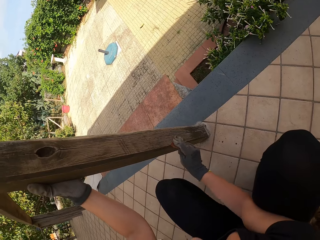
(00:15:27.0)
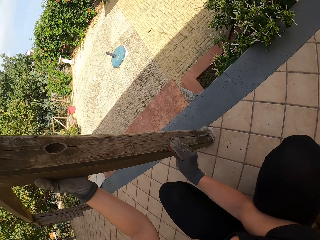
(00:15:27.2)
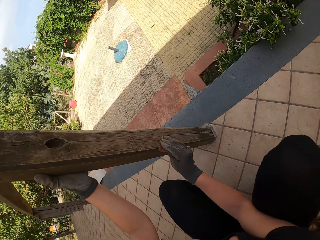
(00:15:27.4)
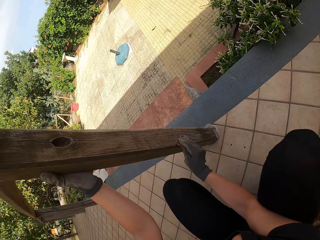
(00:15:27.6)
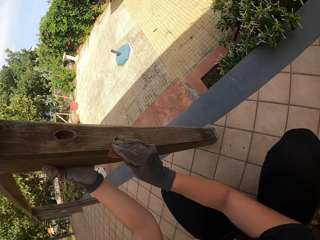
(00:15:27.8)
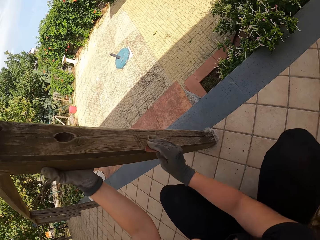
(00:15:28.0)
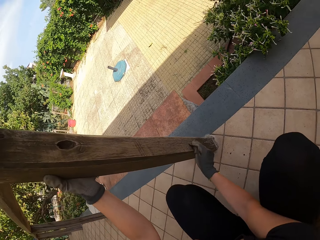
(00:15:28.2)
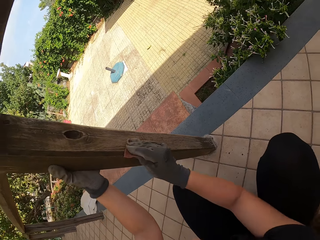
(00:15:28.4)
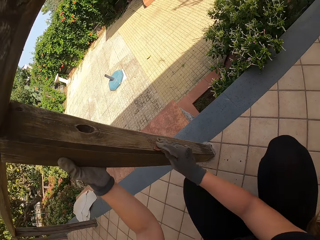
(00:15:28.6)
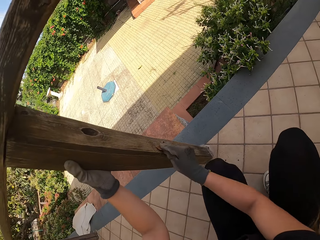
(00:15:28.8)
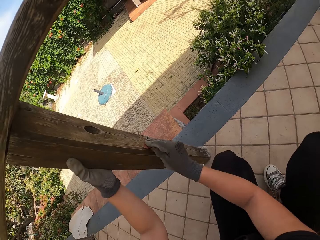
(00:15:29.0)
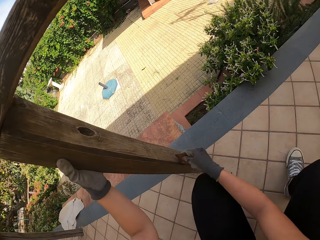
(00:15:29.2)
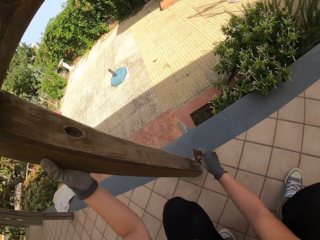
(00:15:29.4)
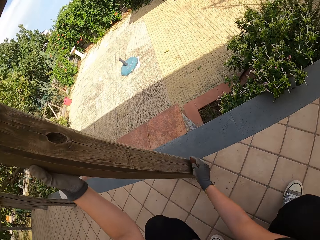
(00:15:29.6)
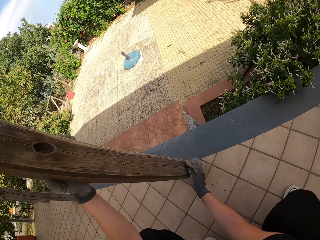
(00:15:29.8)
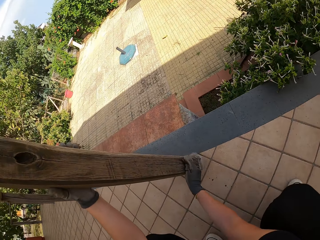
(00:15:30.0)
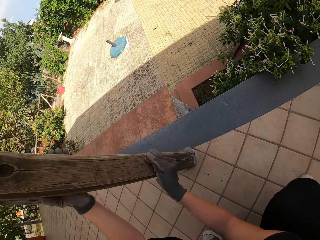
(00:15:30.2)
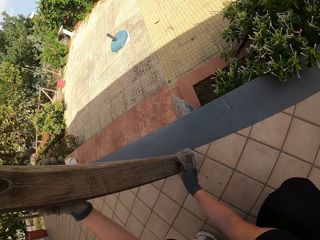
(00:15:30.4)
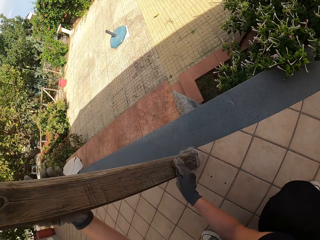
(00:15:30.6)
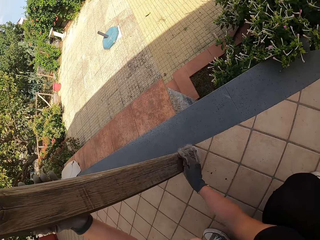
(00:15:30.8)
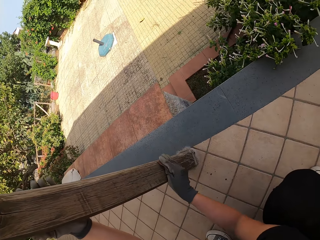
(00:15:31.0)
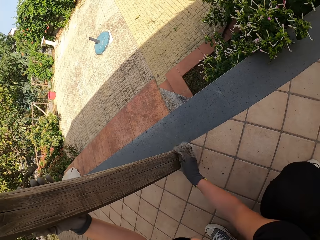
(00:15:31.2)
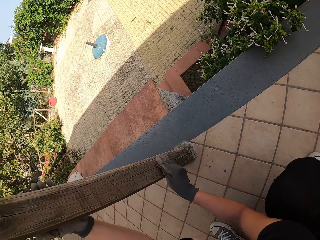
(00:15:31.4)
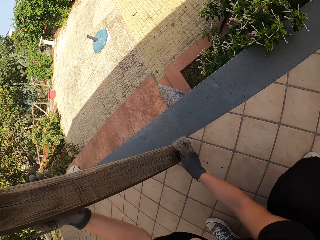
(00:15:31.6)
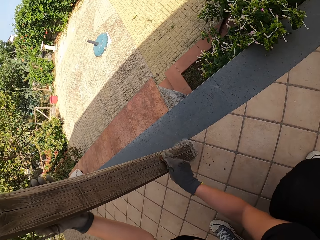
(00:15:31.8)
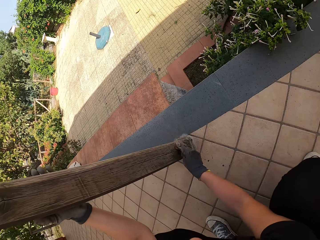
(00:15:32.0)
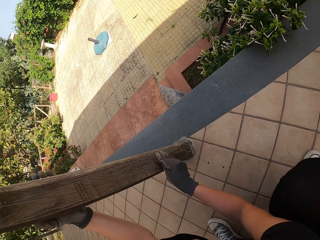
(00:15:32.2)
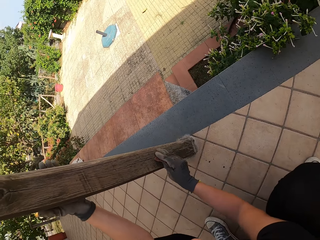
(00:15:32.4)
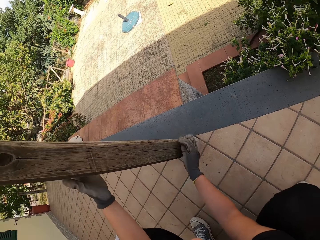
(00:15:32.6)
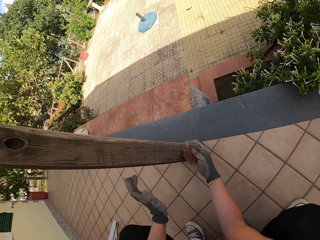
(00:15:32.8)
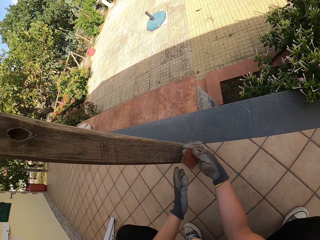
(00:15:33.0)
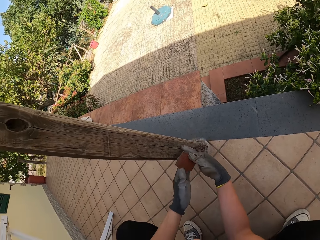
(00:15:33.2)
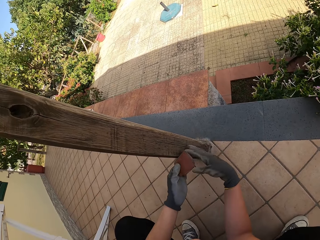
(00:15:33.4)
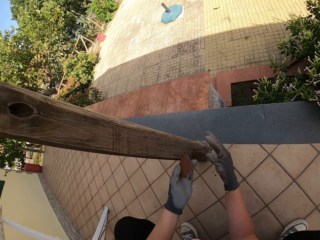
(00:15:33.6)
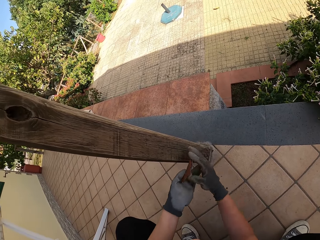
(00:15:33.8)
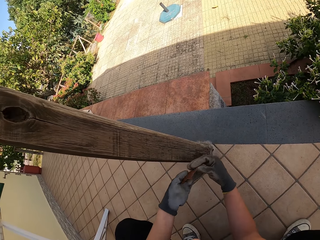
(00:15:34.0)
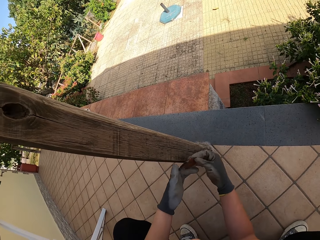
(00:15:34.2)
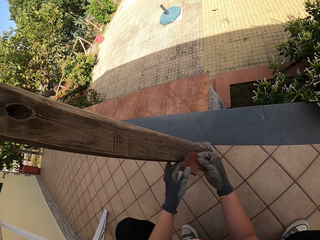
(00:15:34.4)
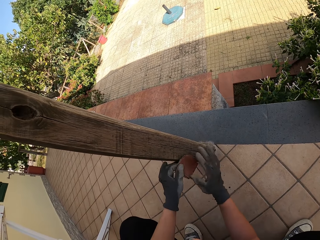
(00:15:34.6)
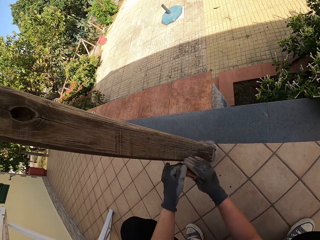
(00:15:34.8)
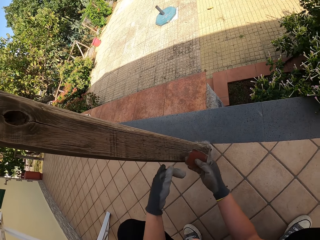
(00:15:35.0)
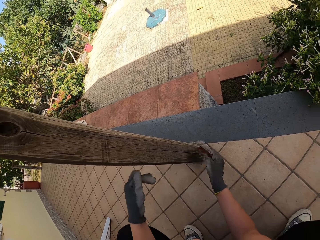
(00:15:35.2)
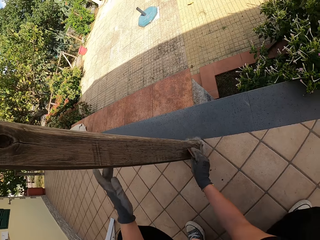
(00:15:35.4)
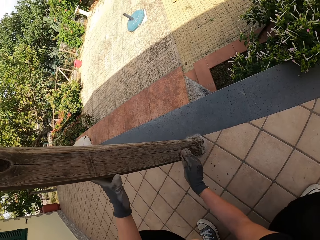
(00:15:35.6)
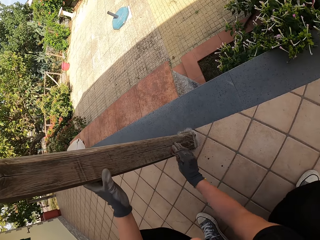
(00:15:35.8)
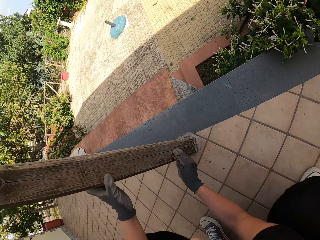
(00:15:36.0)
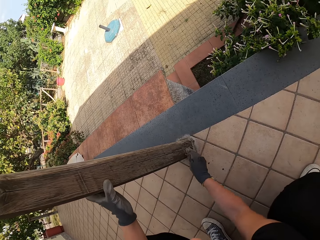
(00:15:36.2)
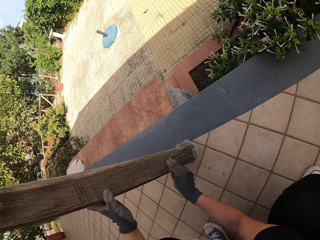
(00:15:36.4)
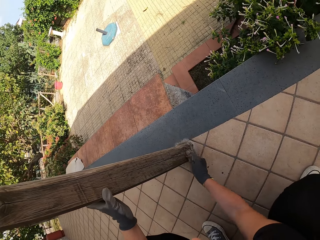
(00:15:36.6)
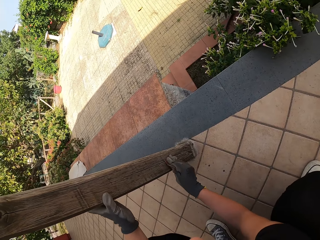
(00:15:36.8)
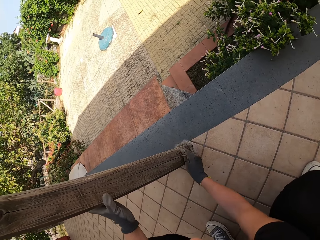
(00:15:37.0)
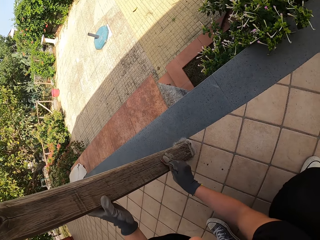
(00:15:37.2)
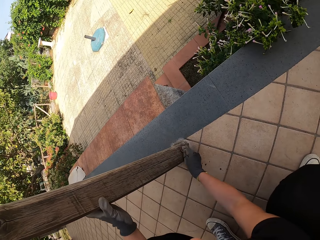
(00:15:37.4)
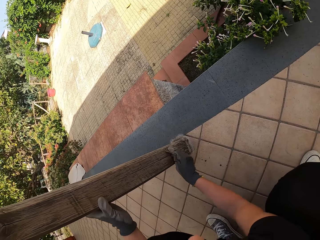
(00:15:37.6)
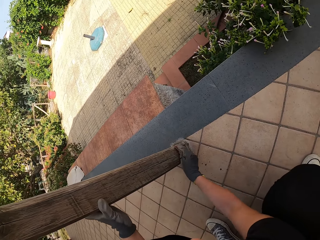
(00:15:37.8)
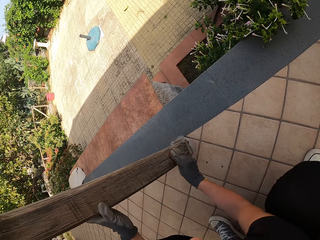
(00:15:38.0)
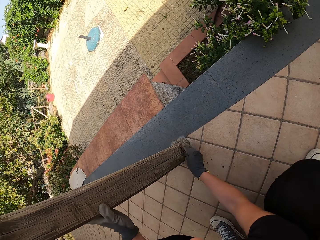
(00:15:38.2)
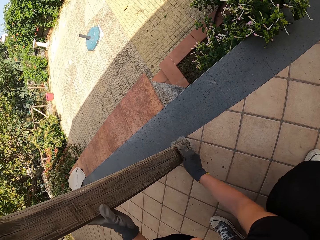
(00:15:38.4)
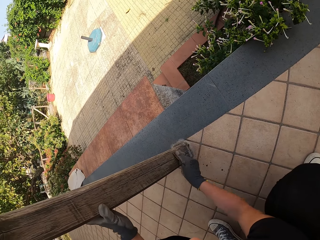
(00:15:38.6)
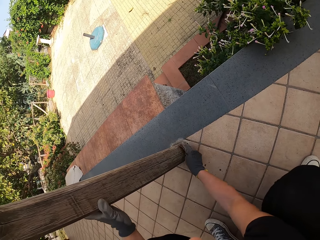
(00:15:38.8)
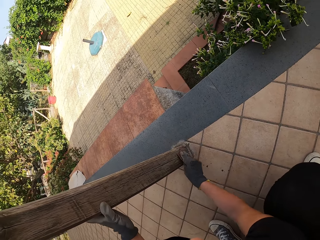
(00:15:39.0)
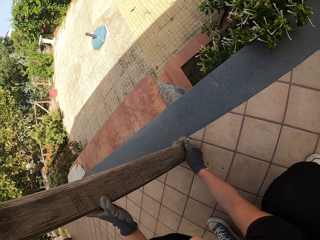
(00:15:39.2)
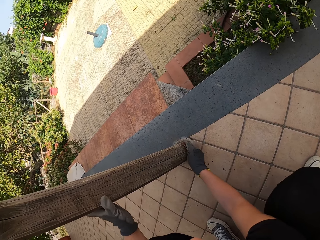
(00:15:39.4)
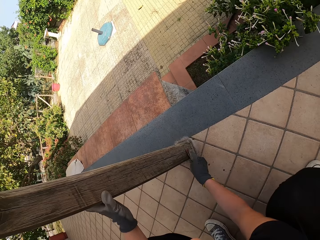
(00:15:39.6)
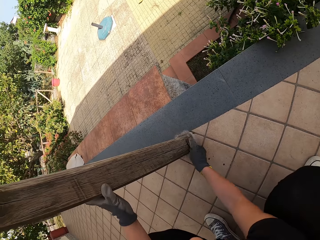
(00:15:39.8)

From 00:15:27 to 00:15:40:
The camera wearer stops scrubbing the wood. She adjusts her position. She scrubs the wood. She stops scrubbing the balcony. She changes the position of the sandpaper. She holds the balcony with her left hand. She scrubs the balcony with the sandpaper with her right hand.

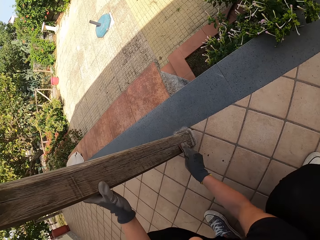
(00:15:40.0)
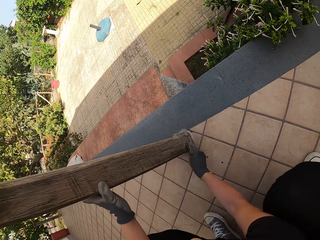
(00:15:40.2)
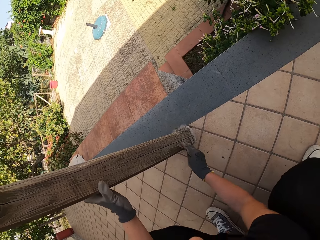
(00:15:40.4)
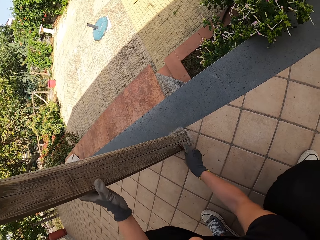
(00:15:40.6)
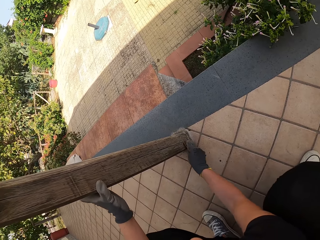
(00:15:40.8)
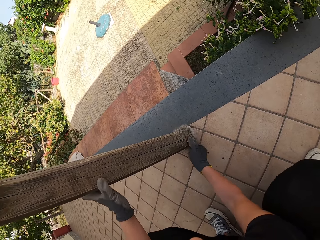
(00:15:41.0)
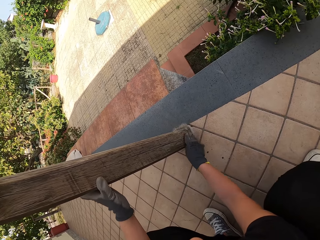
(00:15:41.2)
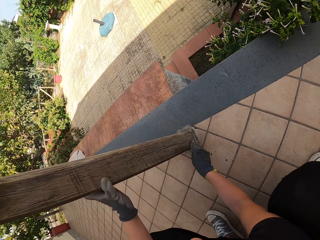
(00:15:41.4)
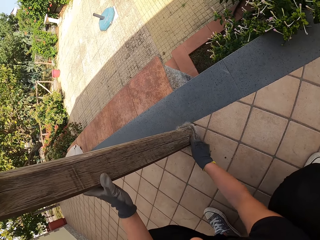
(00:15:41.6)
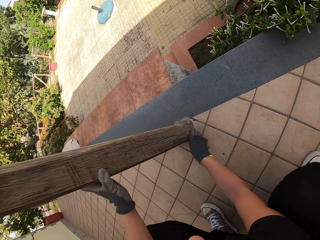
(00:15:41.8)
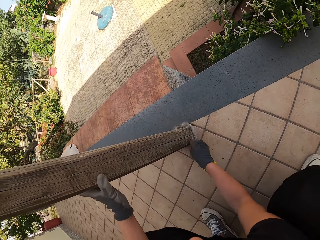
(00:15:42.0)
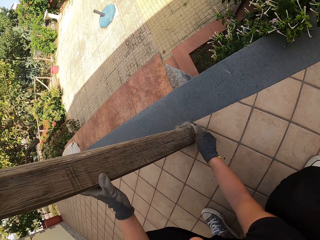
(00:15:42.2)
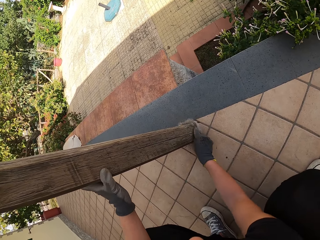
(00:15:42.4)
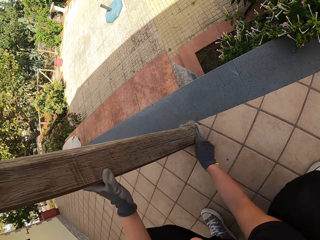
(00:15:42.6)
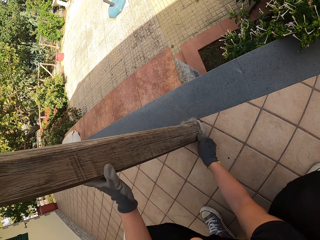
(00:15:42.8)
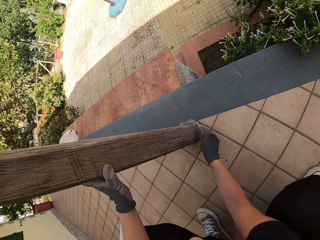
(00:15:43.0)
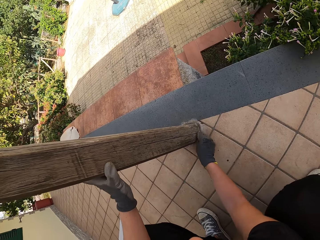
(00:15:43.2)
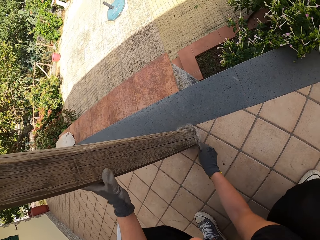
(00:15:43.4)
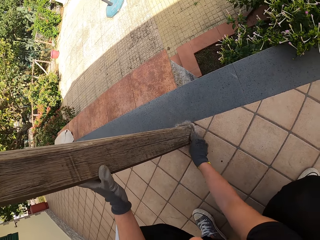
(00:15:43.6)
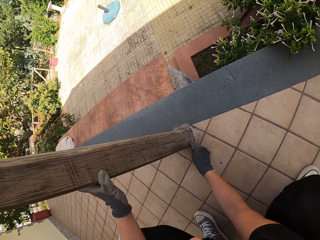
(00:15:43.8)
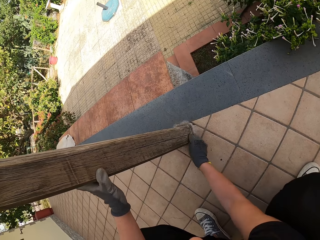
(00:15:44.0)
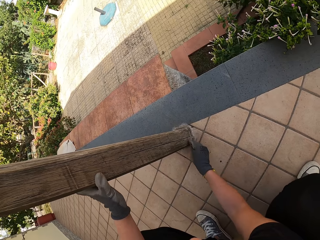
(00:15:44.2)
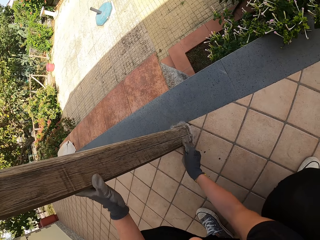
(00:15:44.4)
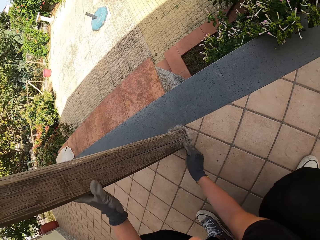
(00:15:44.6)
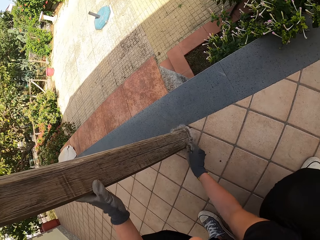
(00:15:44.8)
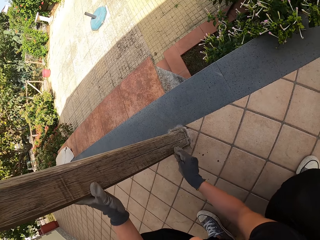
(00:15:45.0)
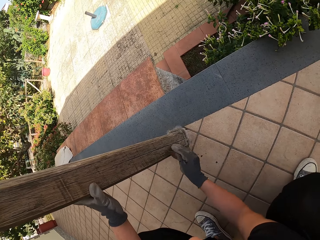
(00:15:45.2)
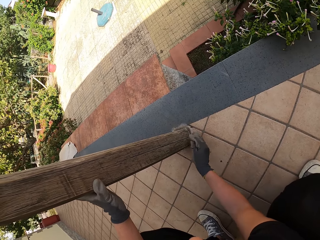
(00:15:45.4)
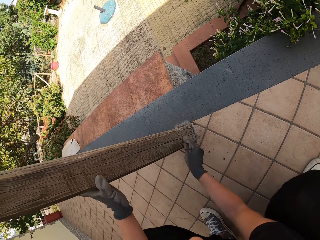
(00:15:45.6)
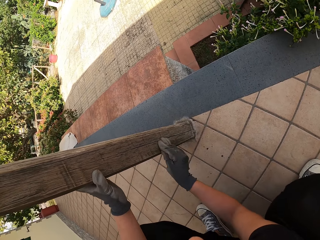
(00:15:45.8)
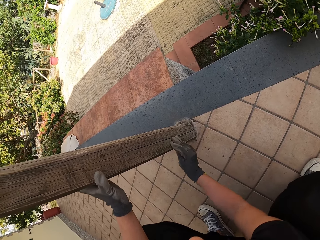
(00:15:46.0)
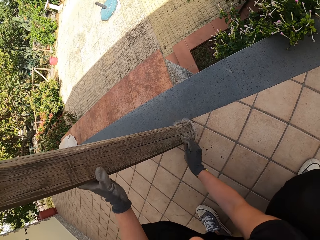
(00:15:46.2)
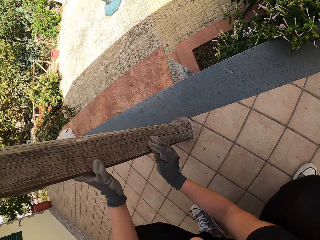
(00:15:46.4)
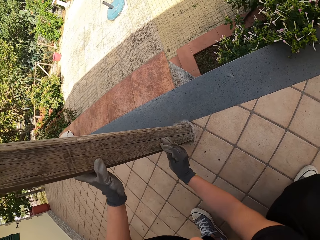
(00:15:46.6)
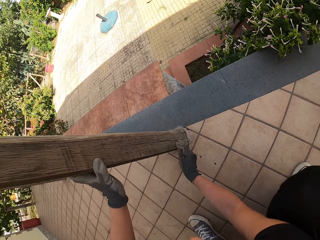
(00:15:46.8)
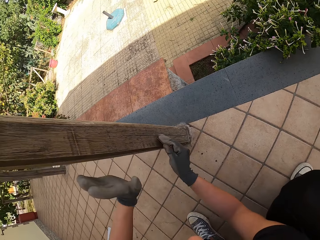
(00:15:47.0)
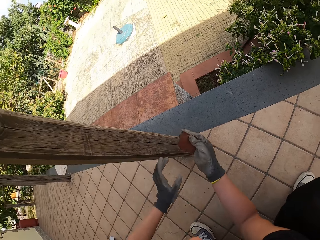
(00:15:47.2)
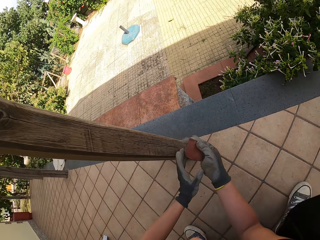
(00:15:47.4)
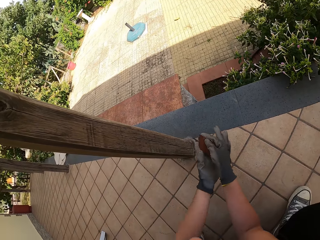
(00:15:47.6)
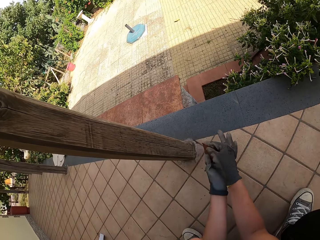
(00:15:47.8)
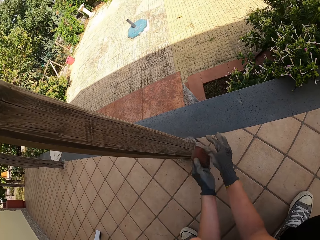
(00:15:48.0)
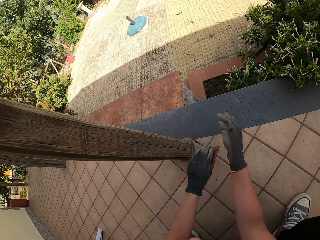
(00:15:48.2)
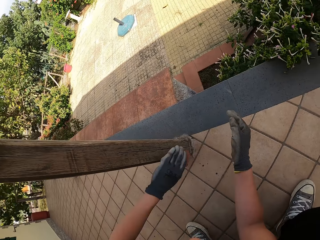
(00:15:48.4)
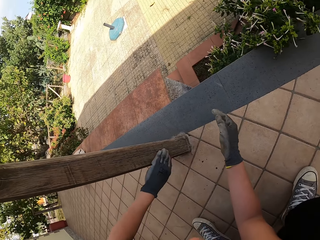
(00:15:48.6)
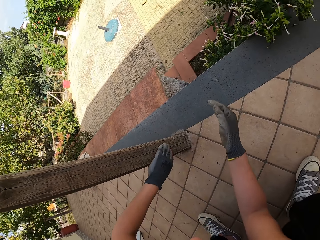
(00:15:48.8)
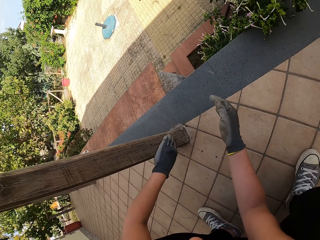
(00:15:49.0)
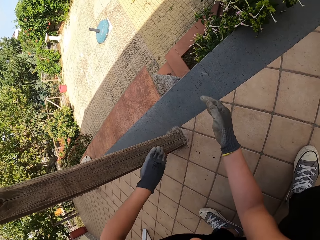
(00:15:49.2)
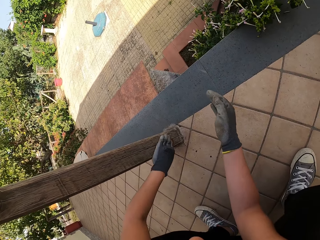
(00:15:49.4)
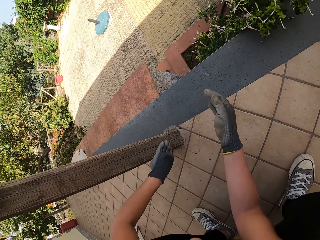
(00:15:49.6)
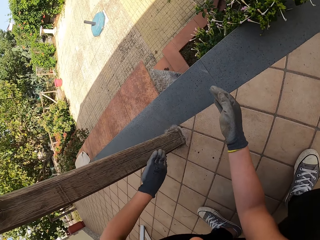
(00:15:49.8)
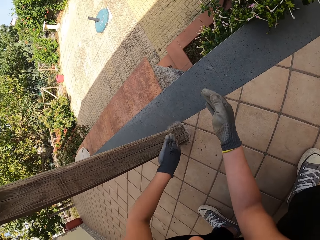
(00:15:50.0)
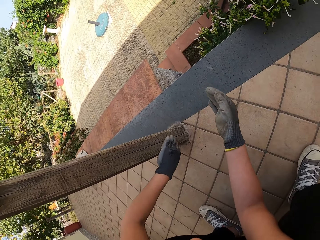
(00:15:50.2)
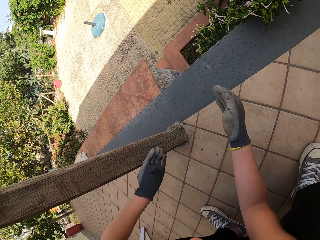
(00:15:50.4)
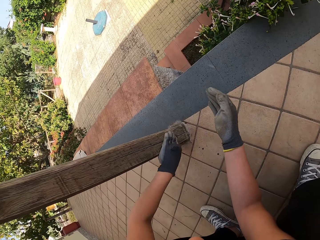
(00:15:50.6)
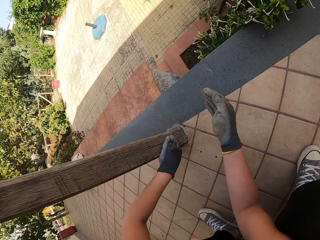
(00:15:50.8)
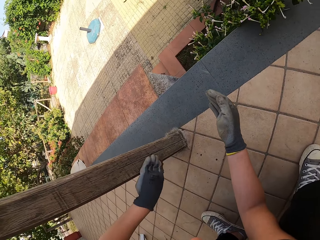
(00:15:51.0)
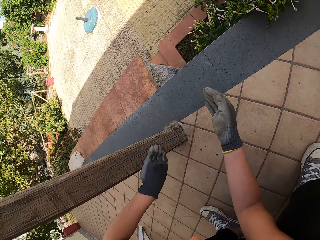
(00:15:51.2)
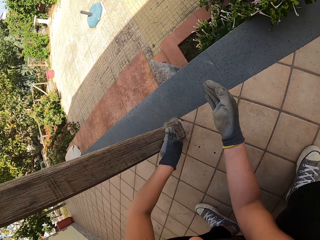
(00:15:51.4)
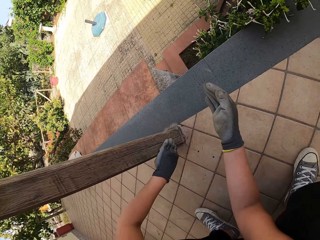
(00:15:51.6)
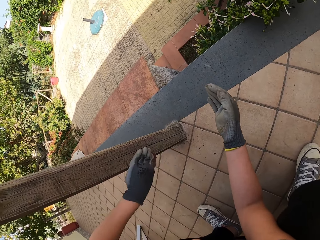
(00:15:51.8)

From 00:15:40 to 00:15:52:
The camera wearer removes her left hand from the balcony. She passes the sandpaper from the right hand to the left hand. She stops scrubbing the wood. She scrubs the balcony with the sandpaper with her left hand.
